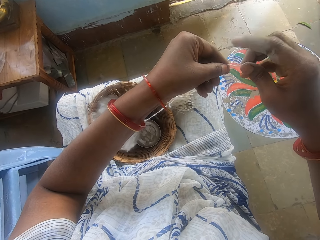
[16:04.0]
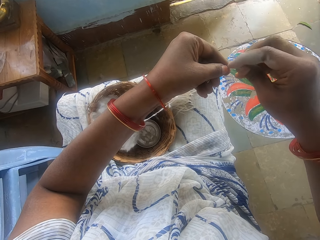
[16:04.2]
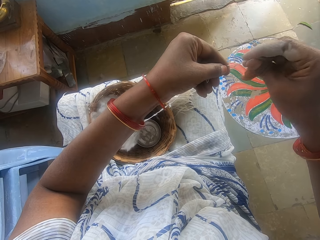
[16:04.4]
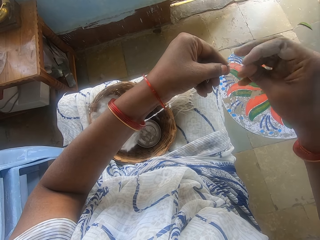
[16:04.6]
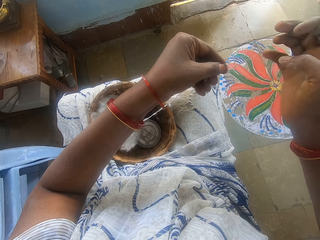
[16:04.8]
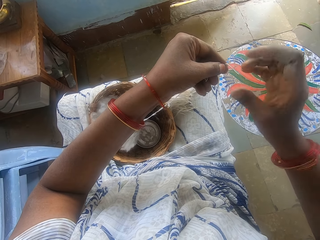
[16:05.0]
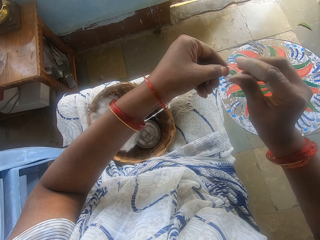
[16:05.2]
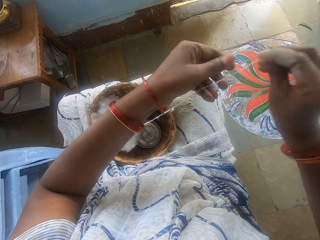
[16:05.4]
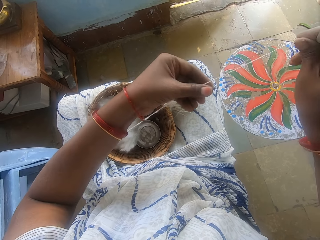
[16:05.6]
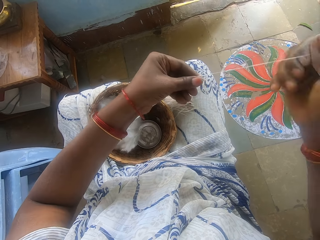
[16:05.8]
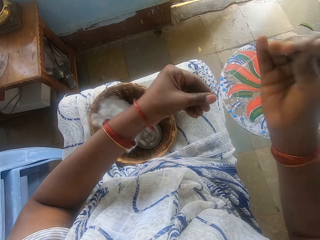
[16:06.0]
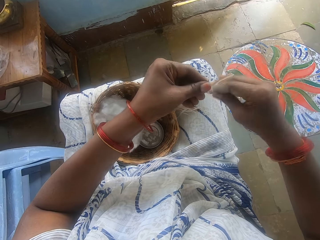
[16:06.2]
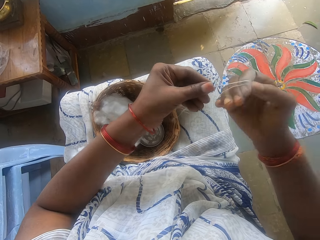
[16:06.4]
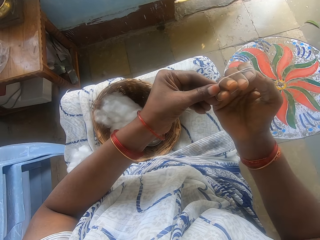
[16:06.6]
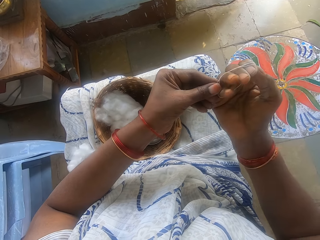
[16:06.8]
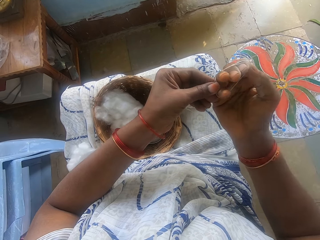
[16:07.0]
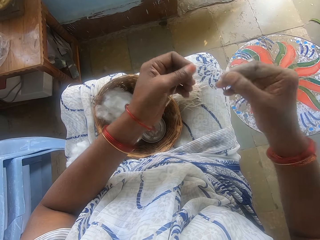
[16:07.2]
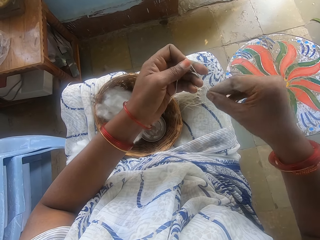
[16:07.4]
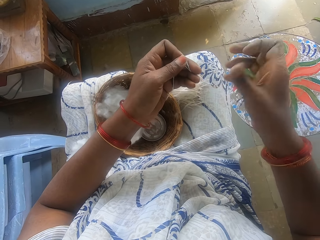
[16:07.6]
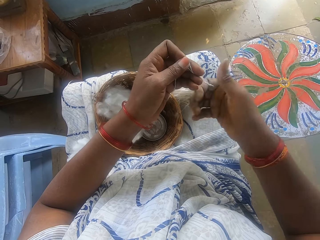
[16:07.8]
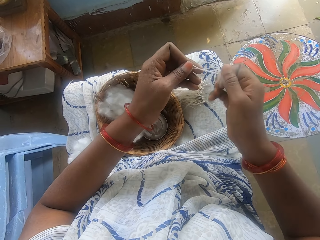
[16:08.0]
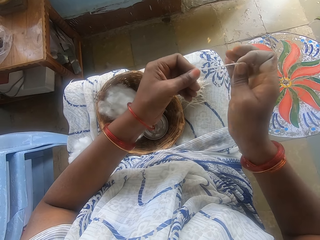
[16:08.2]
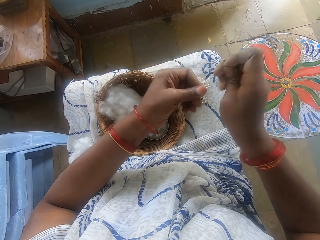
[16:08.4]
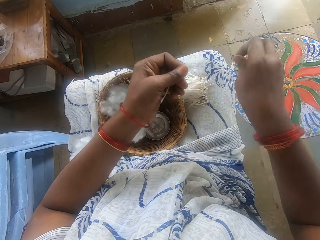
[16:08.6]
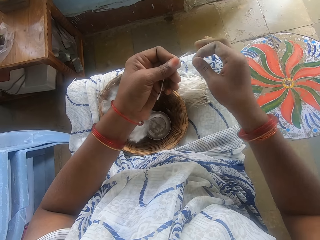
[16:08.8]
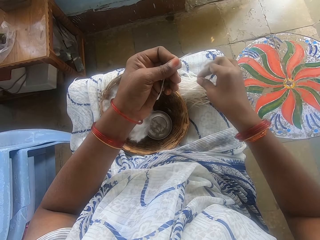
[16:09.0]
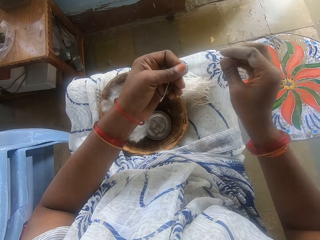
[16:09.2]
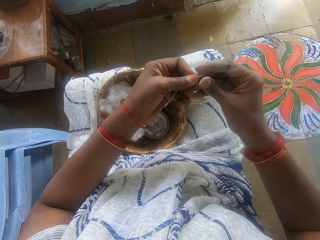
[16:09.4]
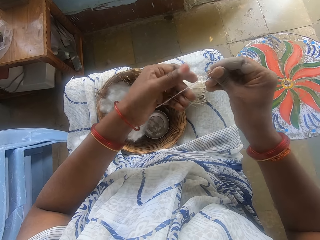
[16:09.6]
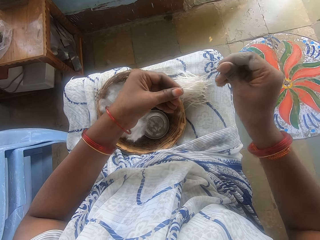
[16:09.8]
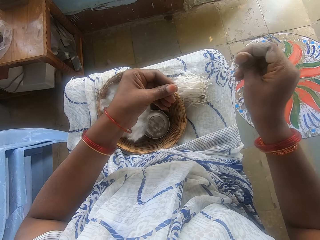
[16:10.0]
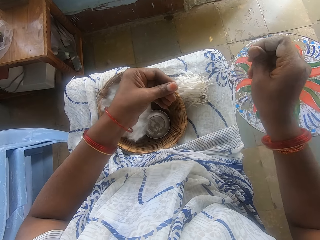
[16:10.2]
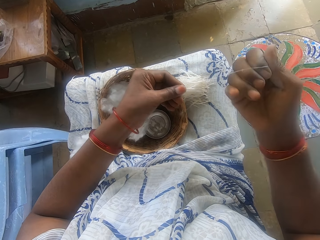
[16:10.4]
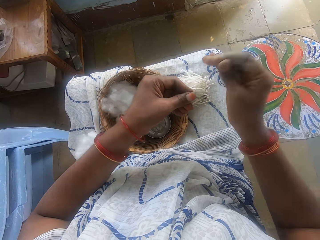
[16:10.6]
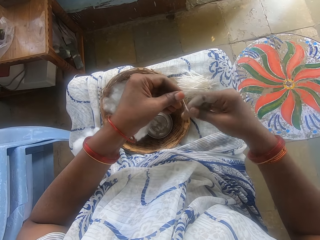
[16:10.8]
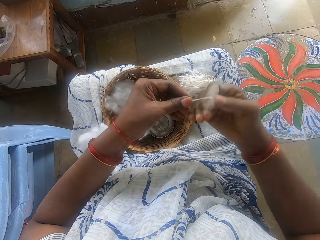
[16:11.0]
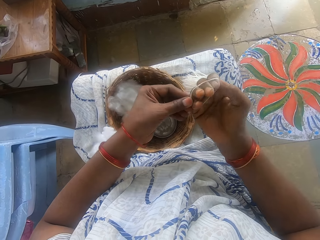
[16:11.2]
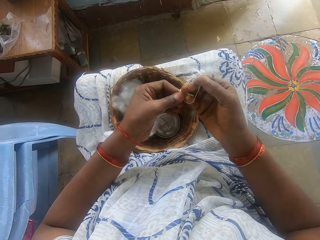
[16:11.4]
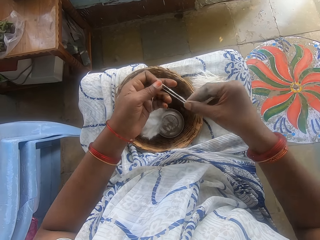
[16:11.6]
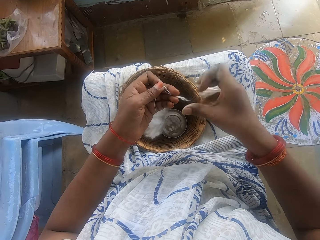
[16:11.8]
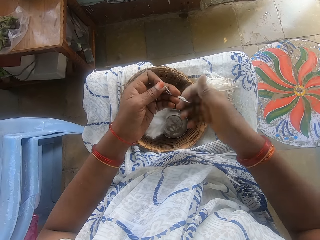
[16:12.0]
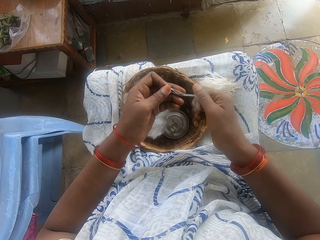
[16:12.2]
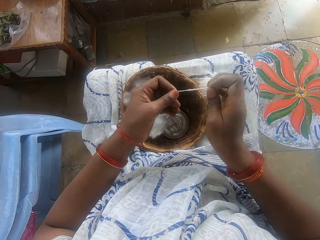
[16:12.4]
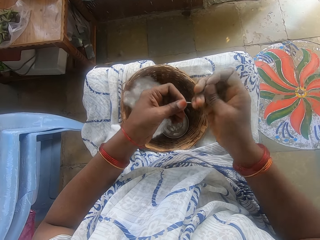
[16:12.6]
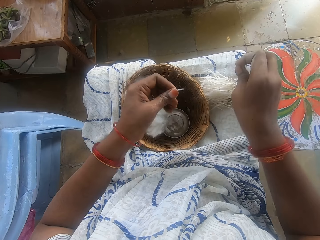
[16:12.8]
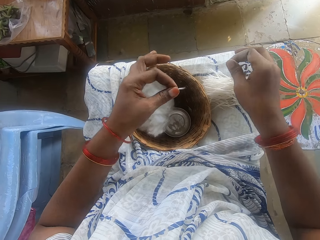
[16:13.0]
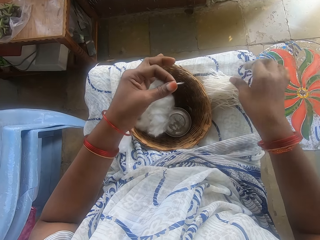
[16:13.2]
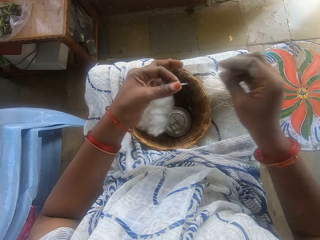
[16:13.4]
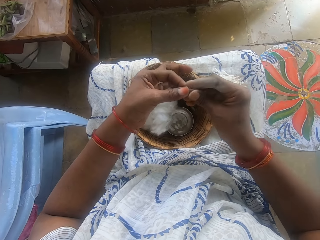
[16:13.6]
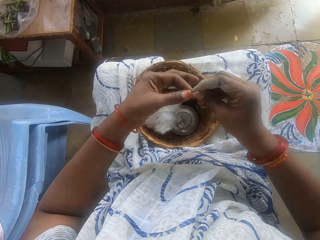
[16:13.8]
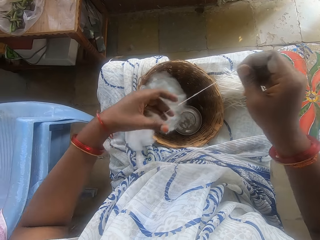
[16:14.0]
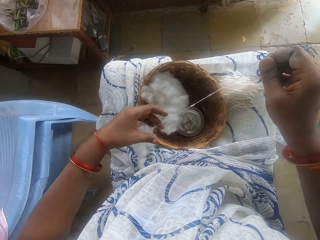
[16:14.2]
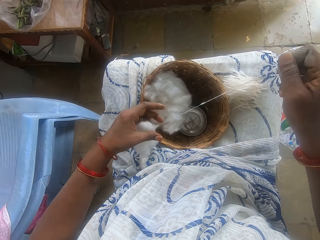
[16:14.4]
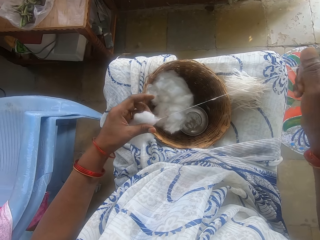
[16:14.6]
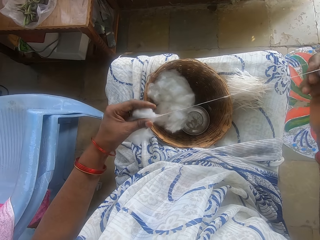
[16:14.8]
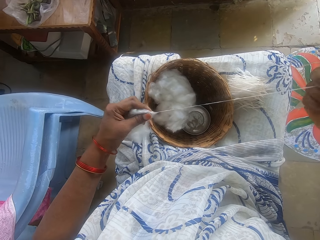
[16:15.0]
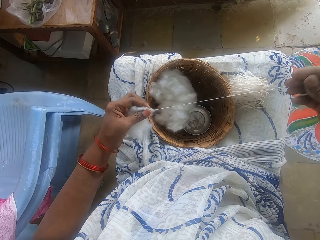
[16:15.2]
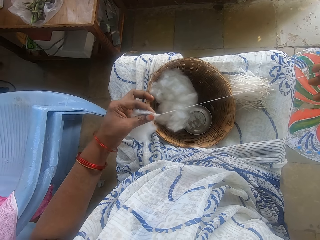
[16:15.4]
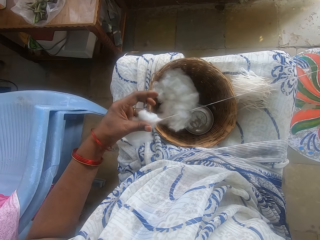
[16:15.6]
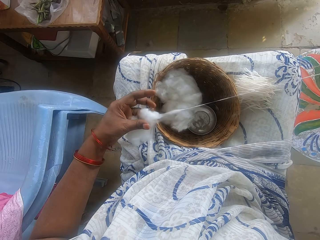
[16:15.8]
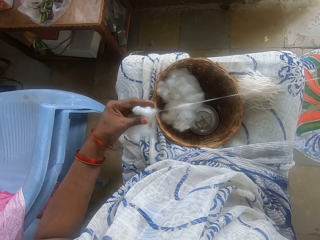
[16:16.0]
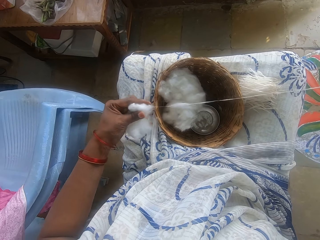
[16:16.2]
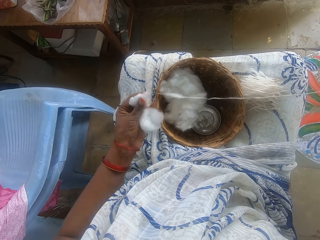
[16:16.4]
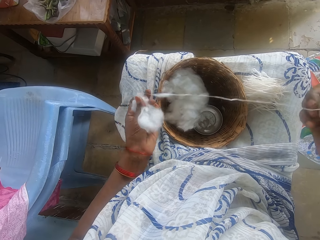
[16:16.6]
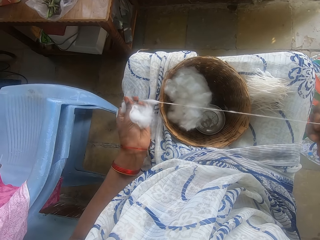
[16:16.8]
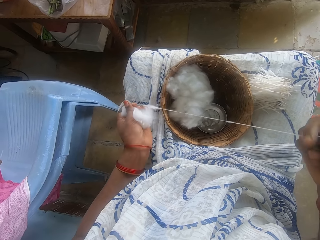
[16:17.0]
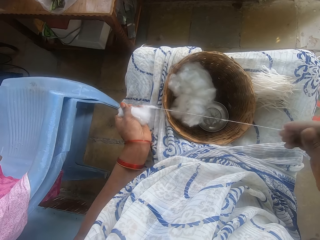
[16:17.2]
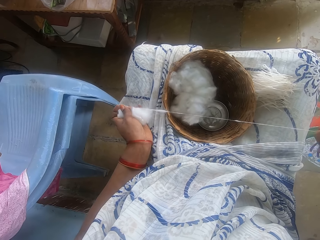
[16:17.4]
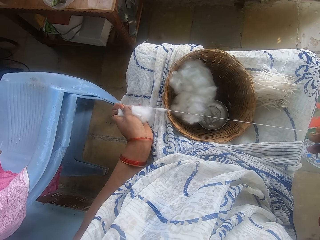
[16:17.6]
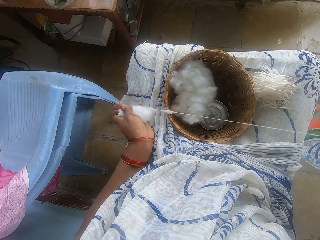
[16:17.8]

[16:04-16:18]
The camera wearer pulls the cotton string or strip. She rolls the cotton strip round her right hand with her left hand. She pulls the cotton string off her hand, holds the cotton string with both hands, and pulls her hand off the cotton string. She rolls the cotton. She cuts the cotton strip with her right hand. She places the cut strip on her leg, on the strings. She switches the cotton string to the other hand and pulls the cotton string. She rolls the cotton strip round her right hand with her left hand. She pulls the cotton string off her hand, holds the cotton string with both hands, and pulls her hand off the cotton string. She rolls the cotton. She cuts the cotton strip with her right hand. She places the cut strip on her leg, on the strings. She switches the cotton string to the other hand and pulls the cotton string. She pulls out the ball of cotton wool with both hands. She pulls the cotton string.

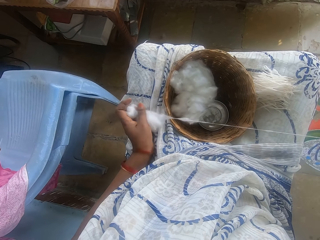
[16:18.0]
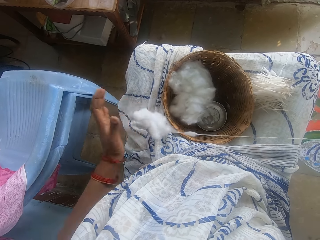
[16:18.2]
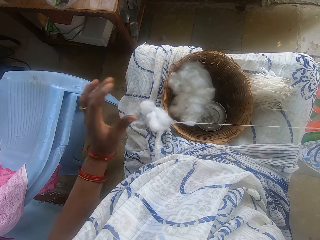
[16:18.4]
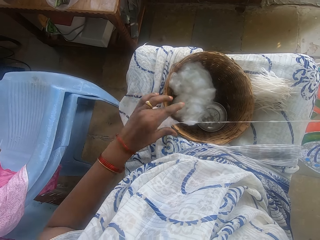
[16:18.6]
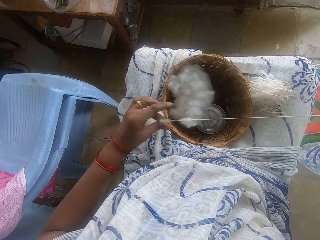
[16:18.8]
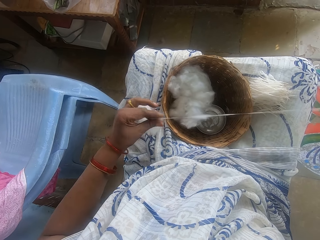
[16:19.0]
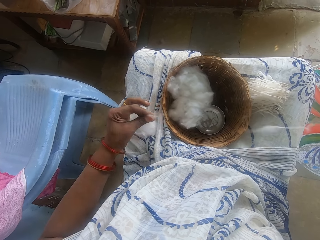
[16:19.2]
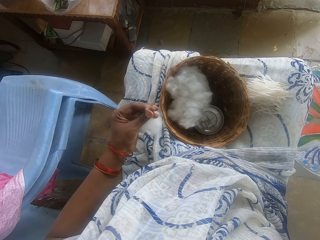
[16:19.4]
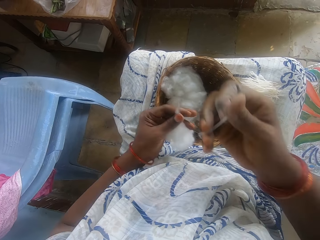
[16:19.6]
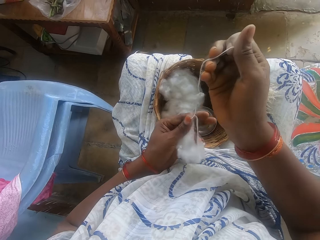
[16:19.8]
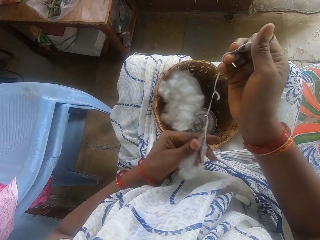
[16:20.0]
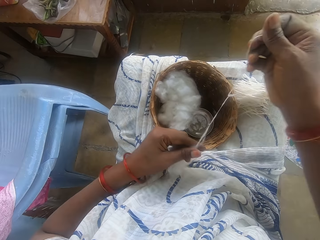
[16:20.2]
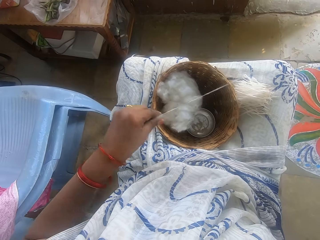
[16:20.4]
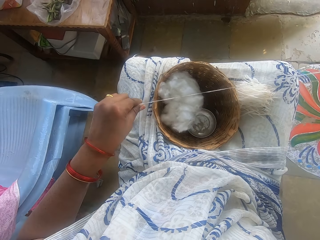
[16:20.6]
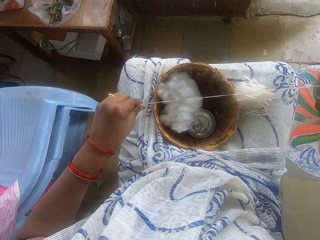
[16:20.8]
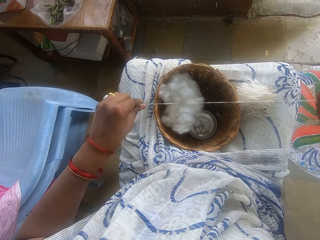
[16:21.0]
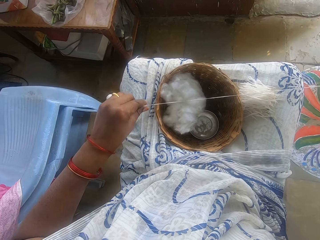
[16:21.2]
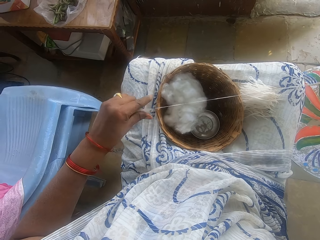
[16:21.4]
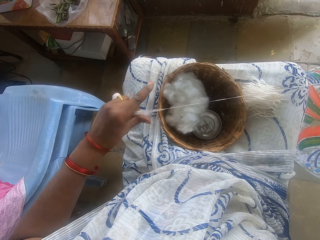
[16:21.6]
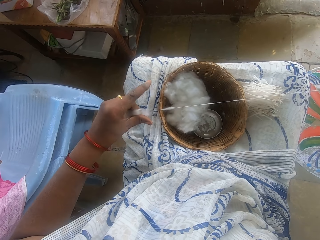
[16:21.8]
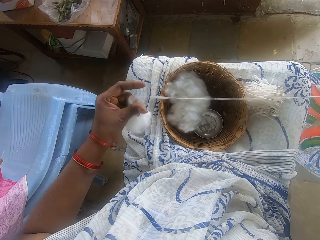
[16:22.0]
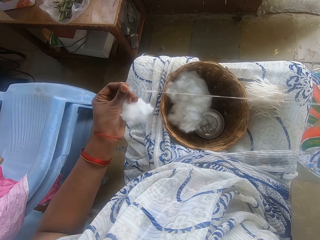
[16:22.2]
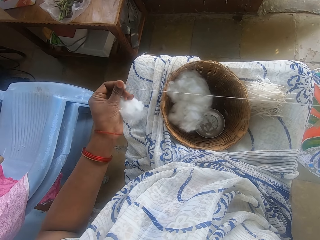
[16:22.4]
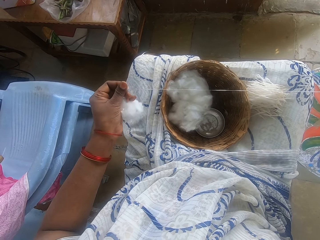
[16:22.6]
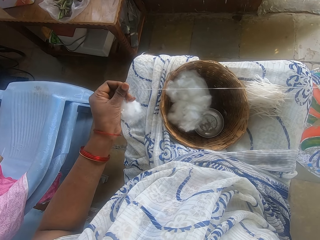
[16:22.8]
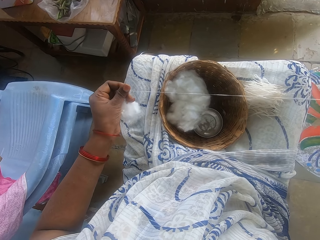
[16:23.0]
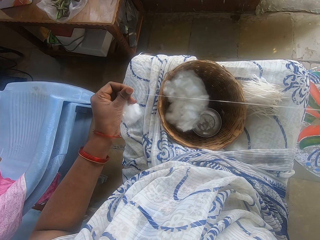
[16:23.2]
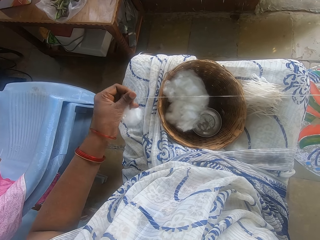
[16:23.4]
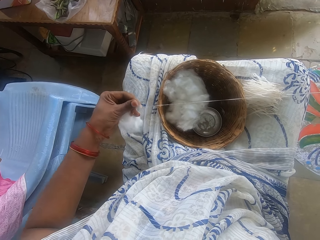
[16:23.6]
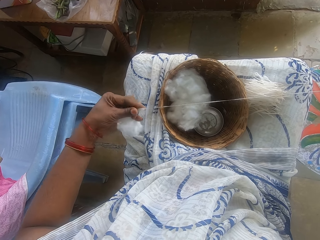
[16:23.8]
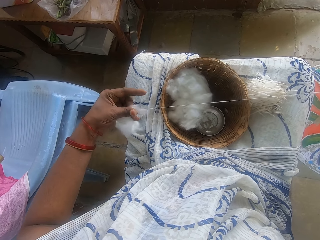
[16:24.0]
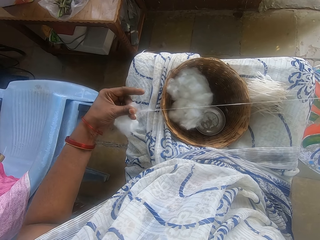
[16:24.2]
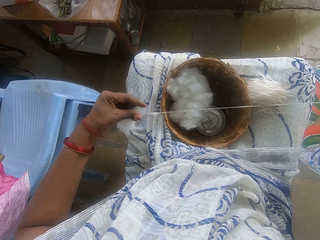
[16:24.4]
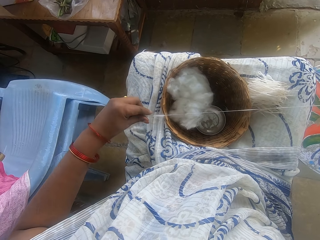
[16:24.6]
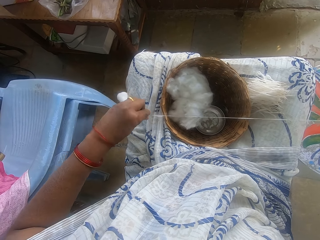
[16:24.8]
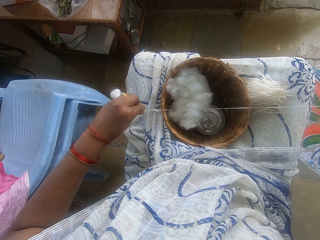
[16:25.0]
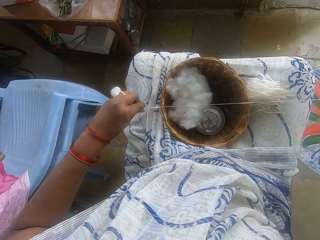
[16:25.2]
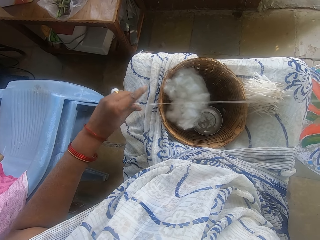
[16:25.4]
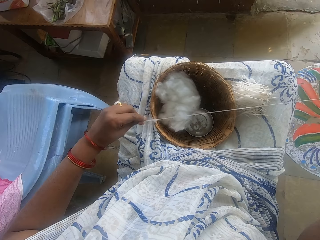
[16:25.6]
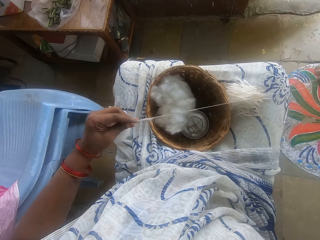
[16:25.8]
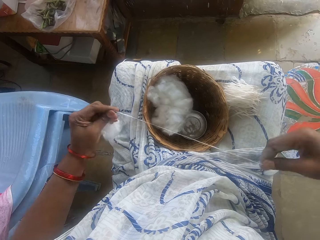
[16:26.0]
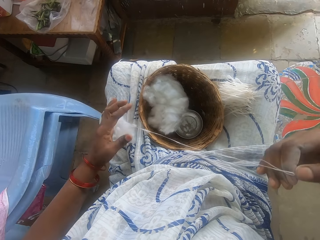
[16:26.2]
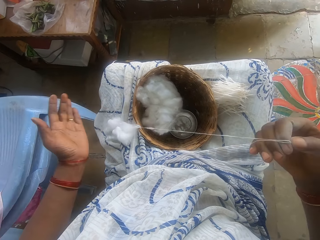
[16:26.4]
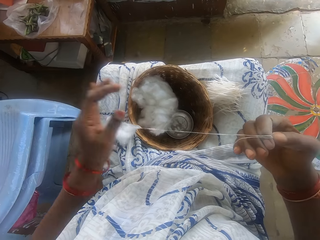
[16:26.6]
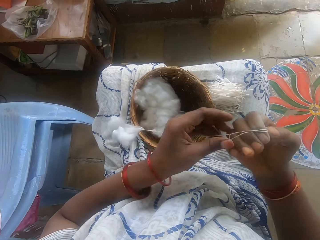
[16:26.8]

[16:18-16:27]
The camera wearer drops the cotton. She pulls the cotton string. She rolls the cotton string on her hand. She drops the cotton.
